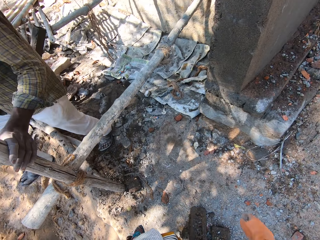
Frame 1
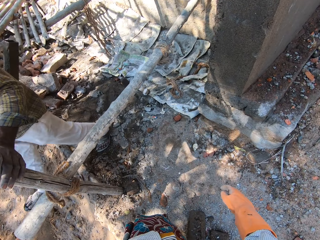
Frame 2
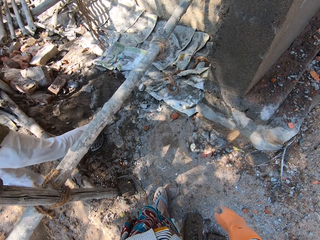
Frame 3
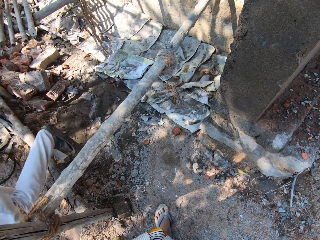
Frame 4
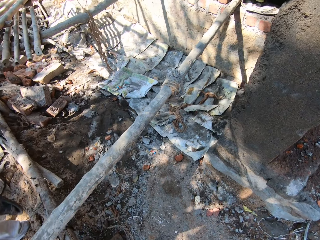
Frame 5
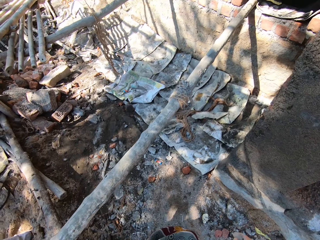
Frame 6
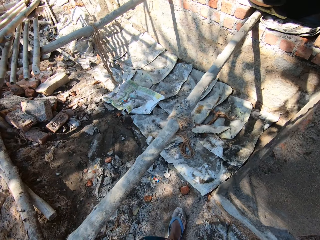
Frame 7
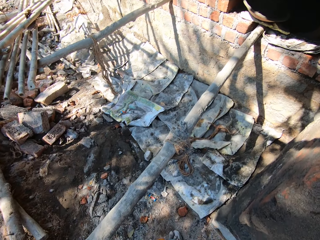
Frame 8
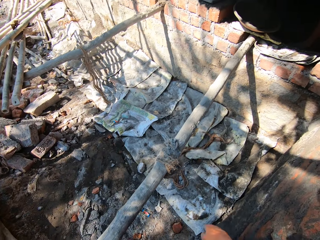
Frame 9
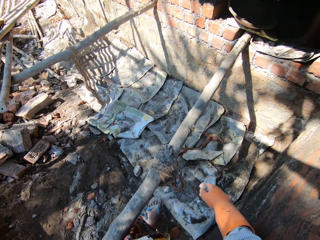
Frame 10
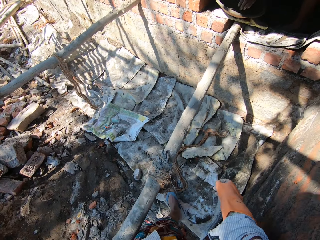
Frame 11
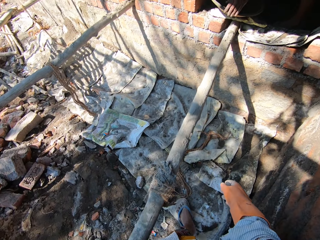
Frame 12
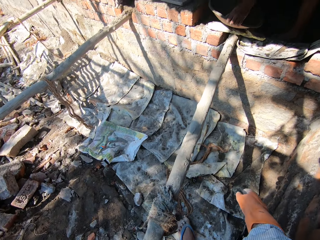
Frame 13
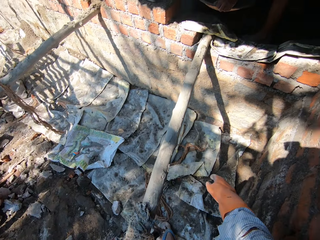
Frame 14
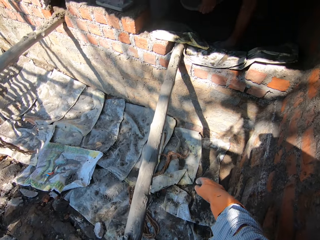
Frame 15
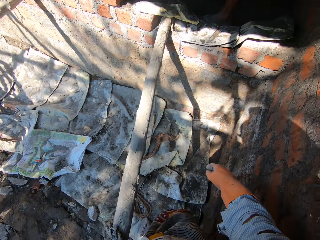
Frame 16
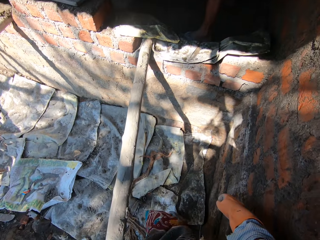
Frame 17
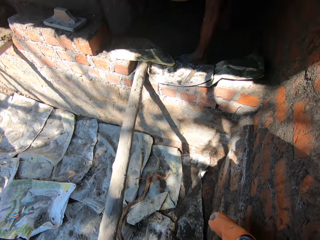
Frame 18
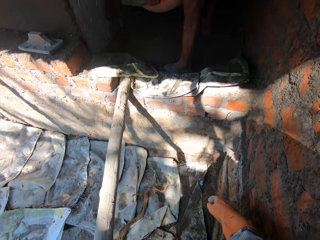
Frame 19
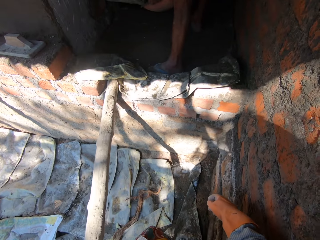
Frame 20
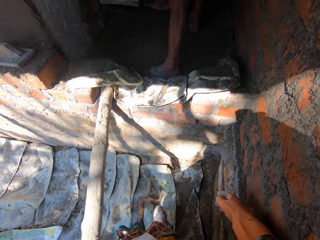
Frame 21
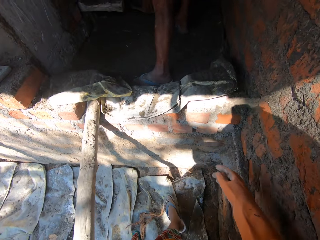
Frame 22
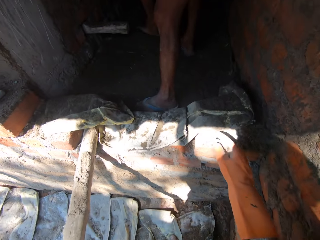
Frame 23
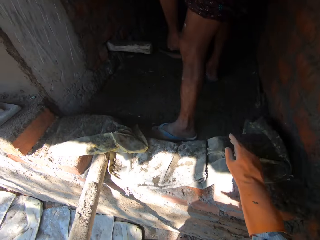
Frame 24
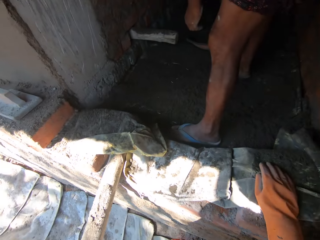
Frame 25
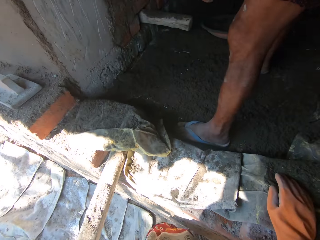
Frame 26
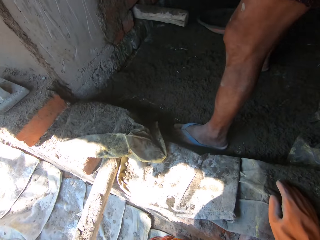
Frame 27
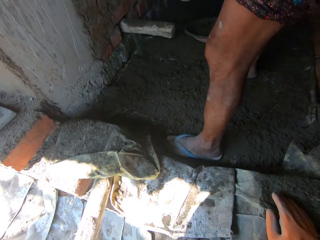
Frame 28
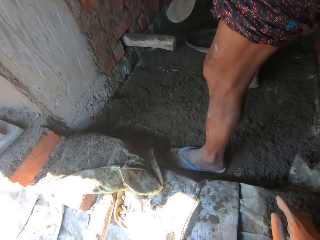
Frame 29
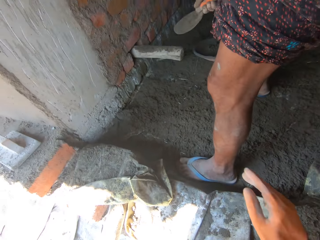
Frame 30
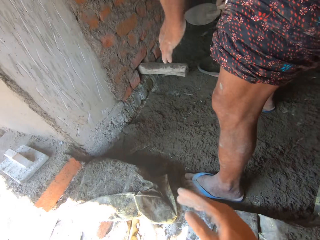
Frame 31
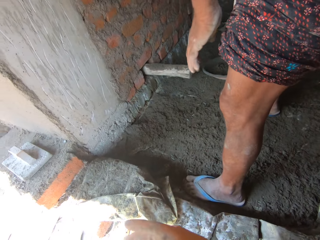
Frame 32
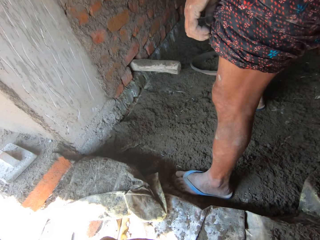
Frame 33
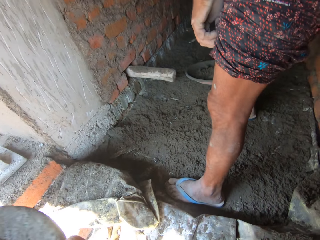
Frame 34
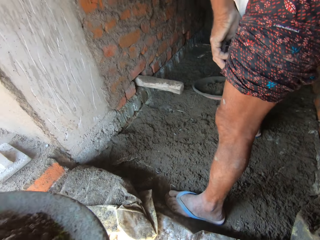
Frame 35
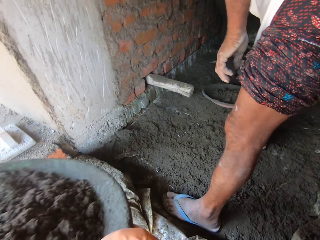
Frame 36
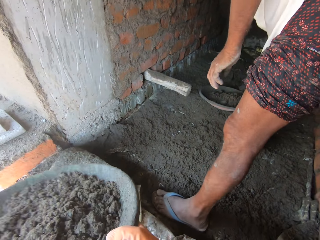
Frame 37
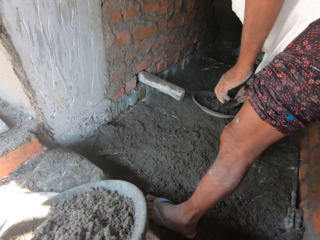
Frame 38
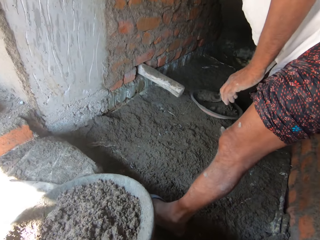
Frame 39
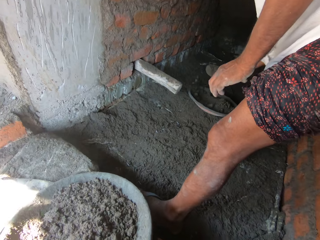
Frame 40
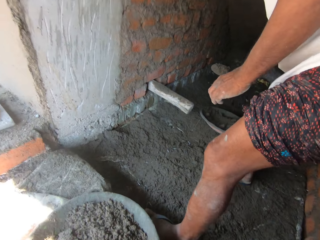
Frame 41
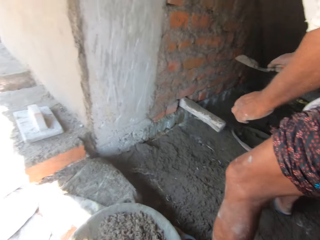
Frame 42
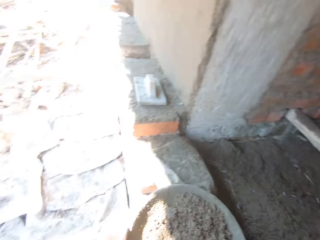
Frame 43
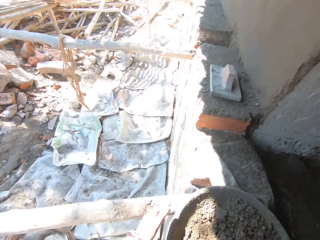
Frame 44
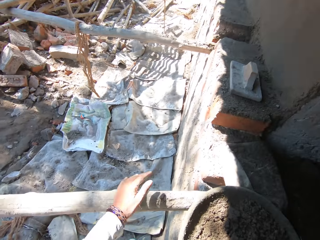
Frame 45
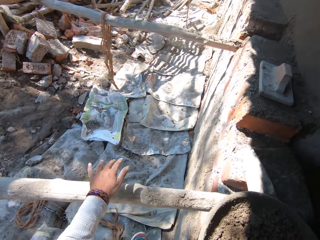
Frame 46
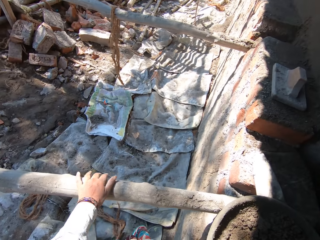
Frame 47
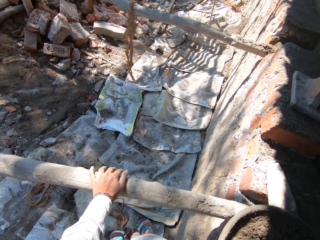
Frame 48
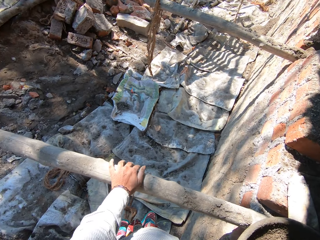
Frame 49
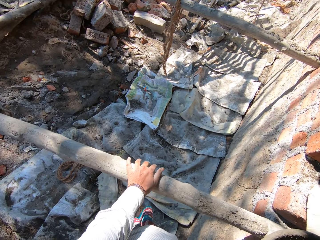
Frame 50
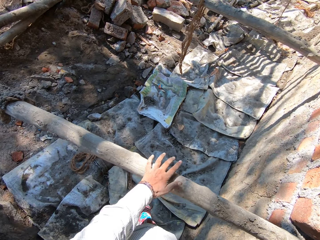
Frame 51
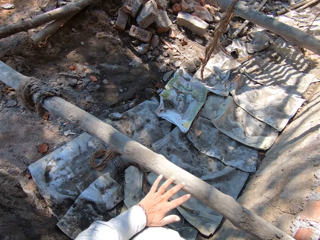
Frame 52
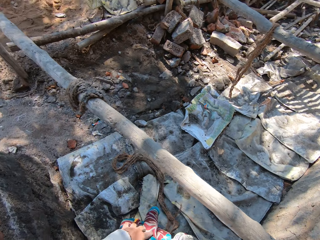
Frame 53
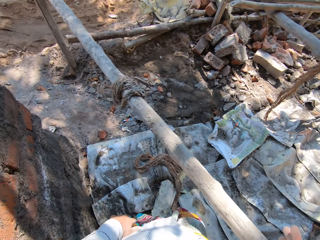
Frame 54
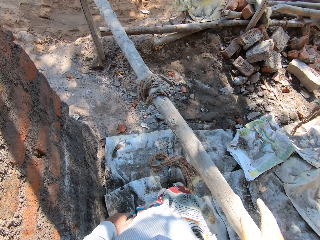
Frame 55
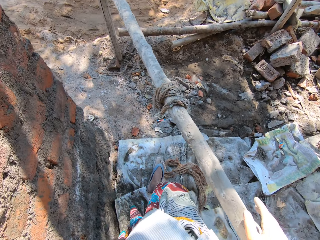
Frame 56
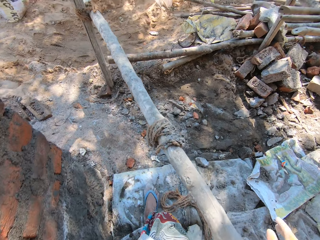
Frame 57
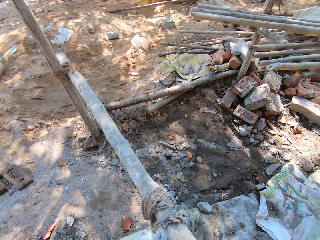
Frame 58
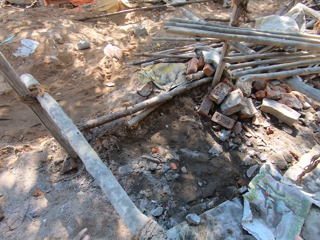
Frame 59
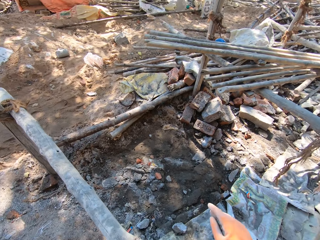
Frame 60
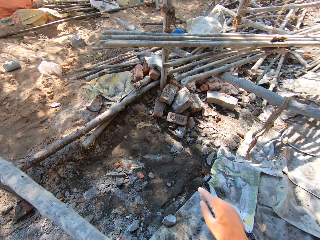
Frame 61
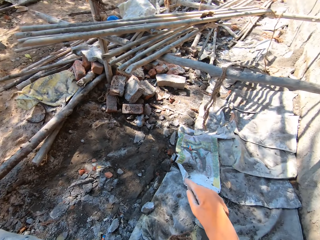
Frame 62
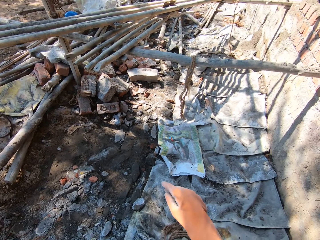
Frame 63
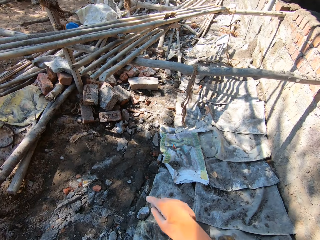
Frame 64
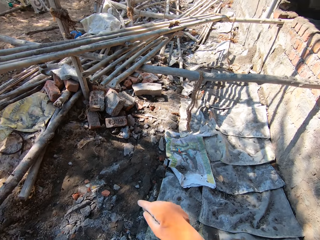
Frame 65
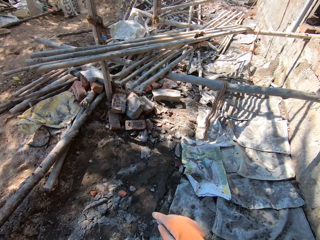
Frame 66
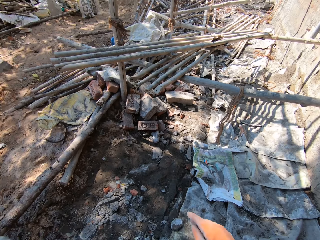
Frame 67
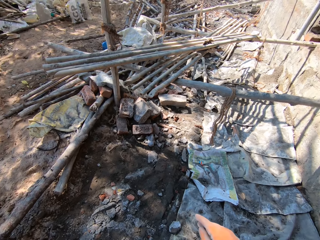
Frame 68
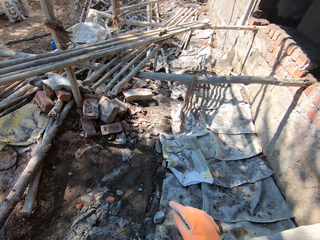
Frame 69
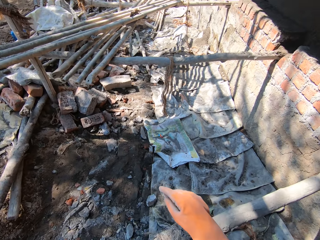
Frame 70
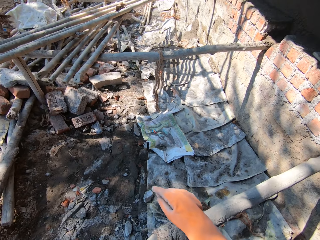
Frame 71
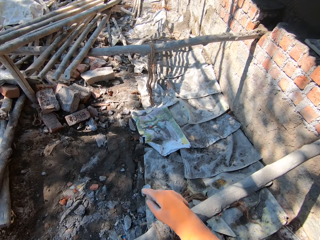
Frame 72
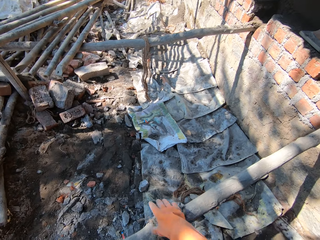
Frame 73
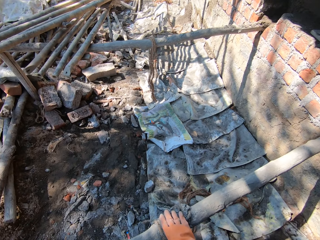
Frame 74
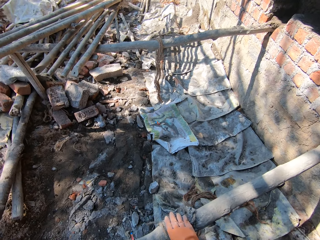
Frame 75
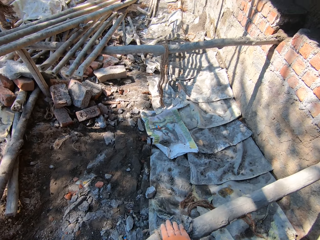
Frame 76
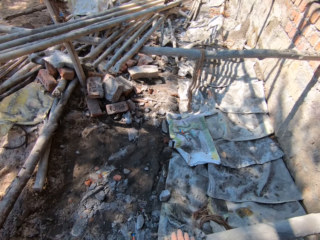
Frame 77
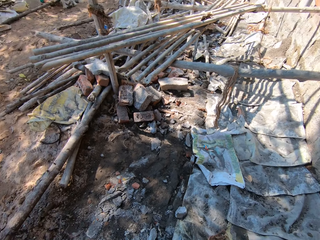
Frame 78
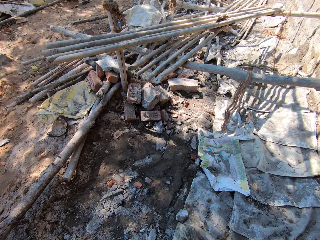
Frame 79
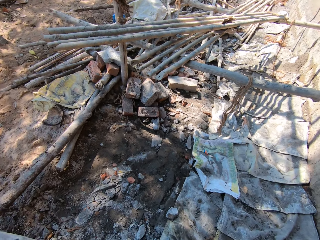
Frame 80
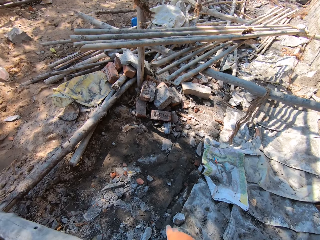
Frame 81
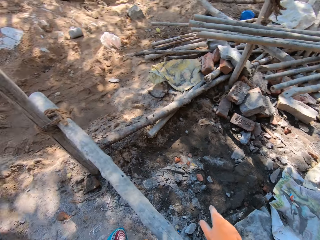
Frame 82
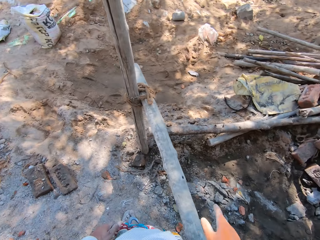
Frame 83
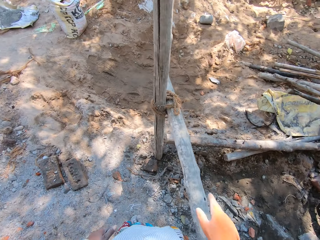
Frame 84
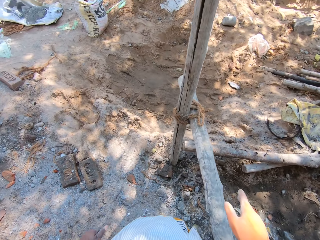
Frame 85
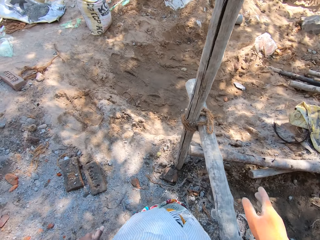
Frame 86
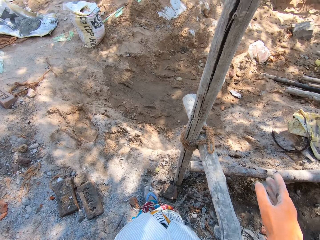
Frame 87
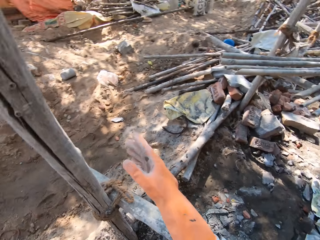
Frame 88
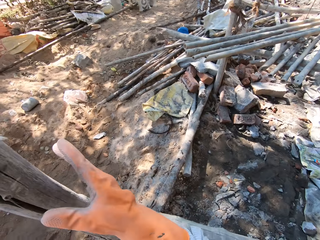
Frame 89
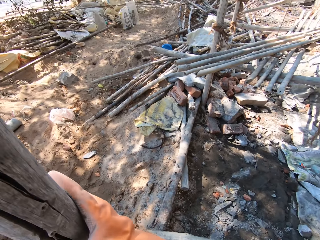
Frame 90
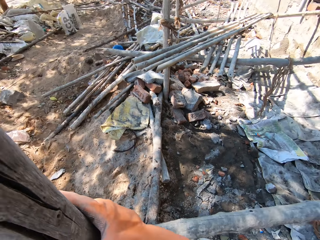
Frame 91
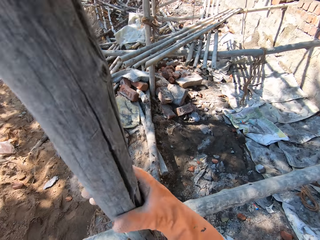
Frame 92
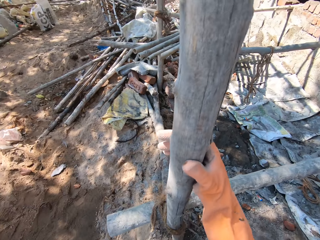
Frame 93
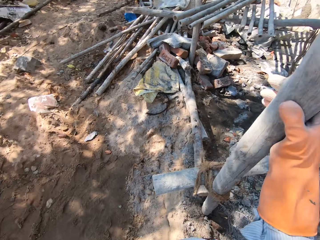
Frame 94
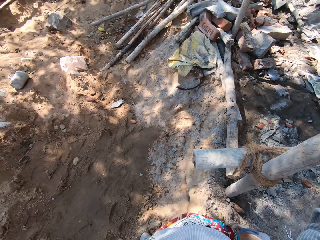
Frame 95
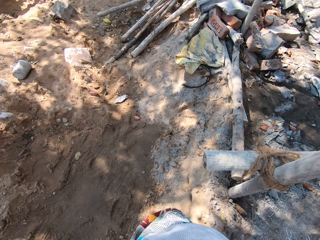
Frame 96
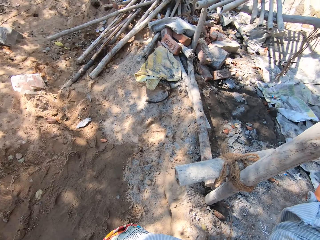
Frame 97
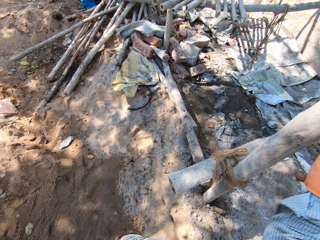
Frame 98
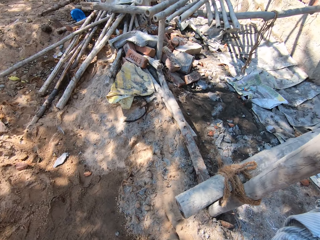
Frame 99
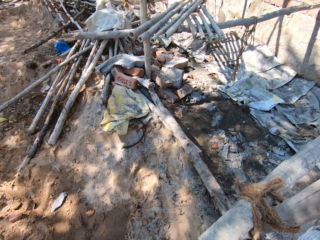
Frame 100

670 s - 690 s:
The camera wearer puts down the iron tasla with sand on a wall. They look around. They place a hand on a wood. They walk around and look around. They point a finger down. They hold the wood. They touch the wood. They look around.
